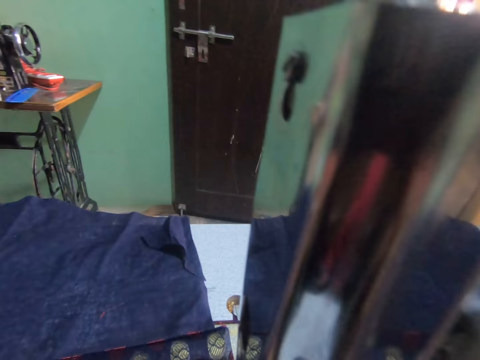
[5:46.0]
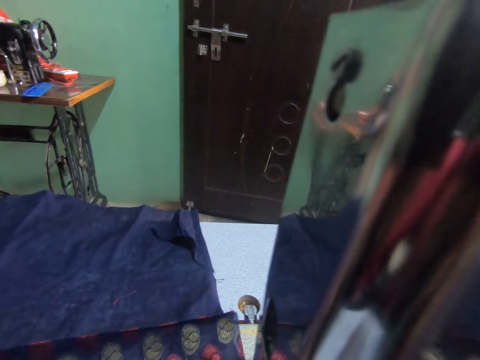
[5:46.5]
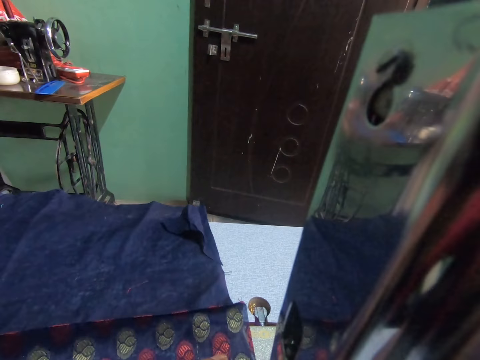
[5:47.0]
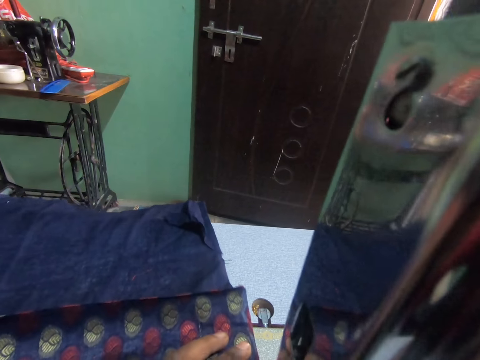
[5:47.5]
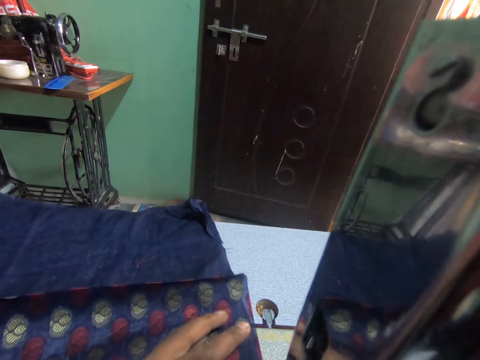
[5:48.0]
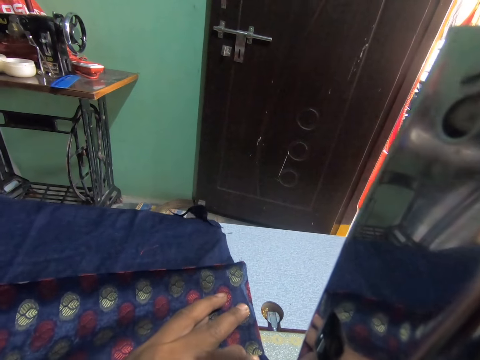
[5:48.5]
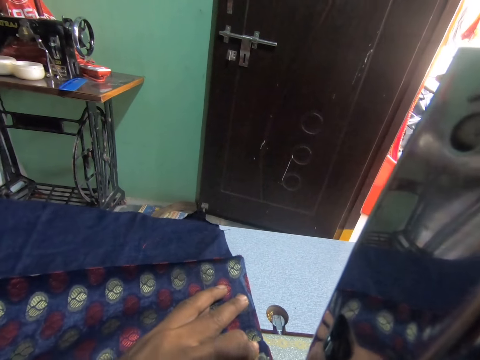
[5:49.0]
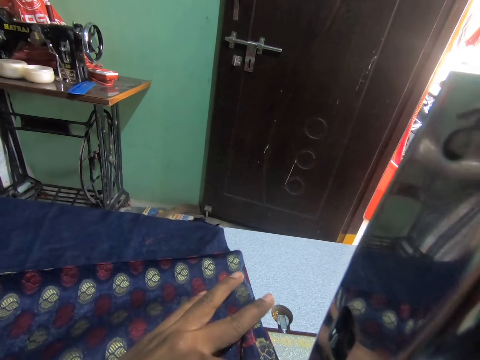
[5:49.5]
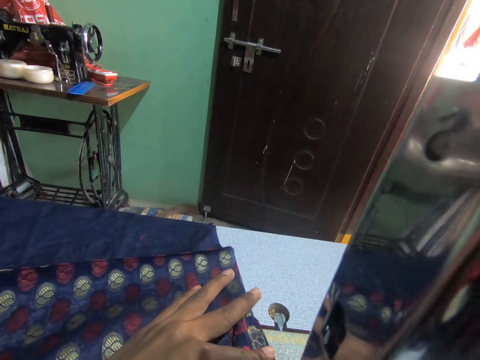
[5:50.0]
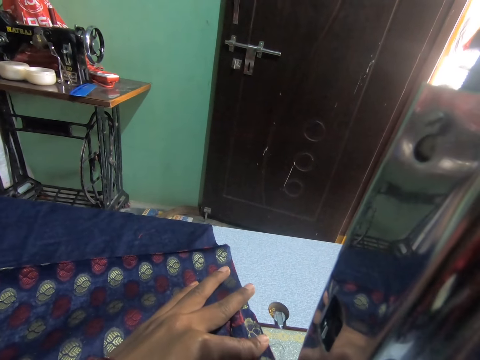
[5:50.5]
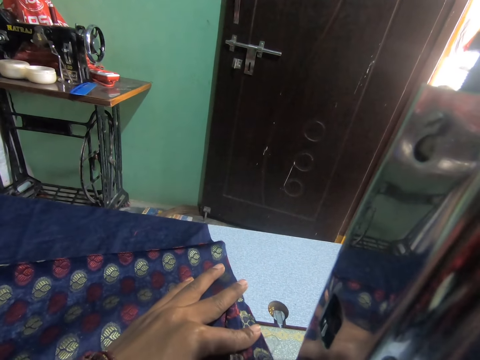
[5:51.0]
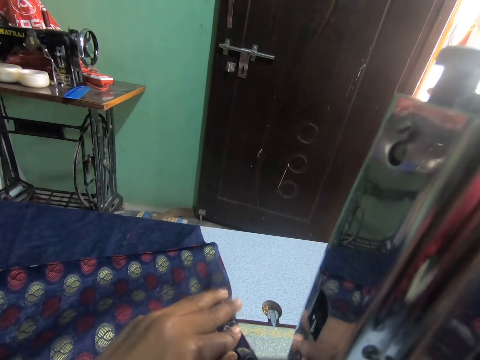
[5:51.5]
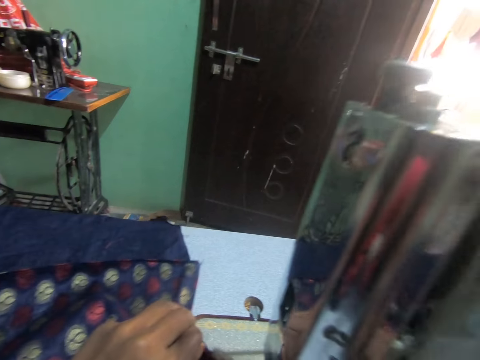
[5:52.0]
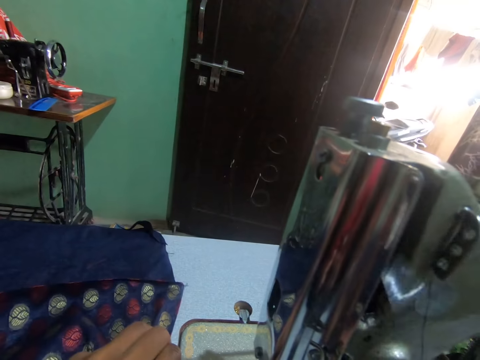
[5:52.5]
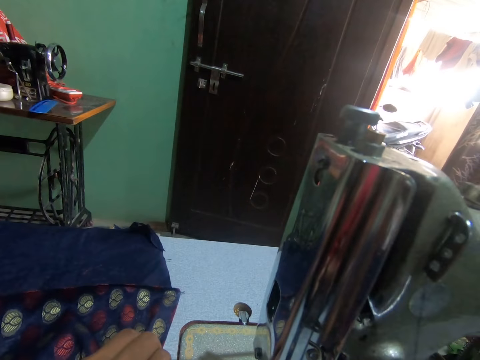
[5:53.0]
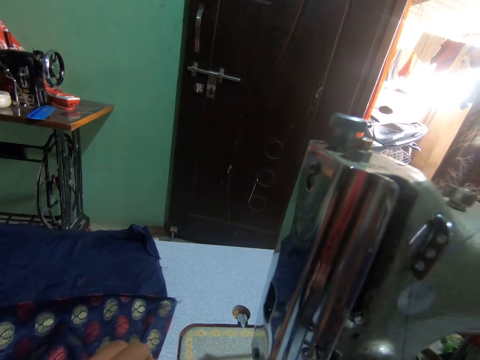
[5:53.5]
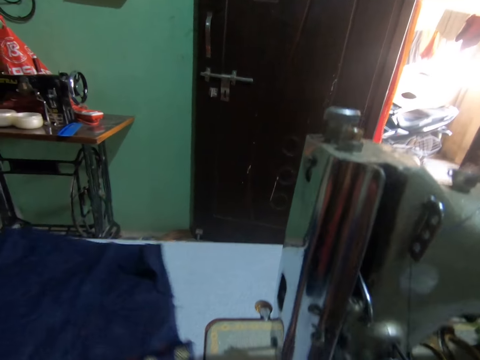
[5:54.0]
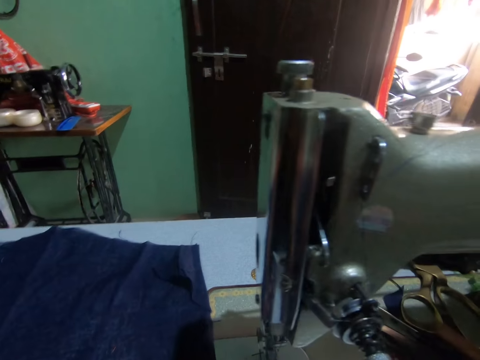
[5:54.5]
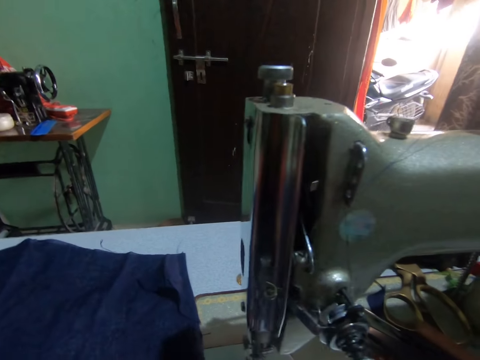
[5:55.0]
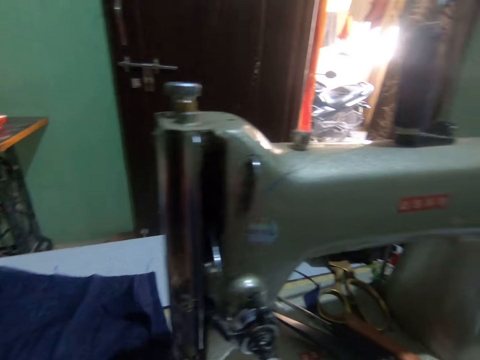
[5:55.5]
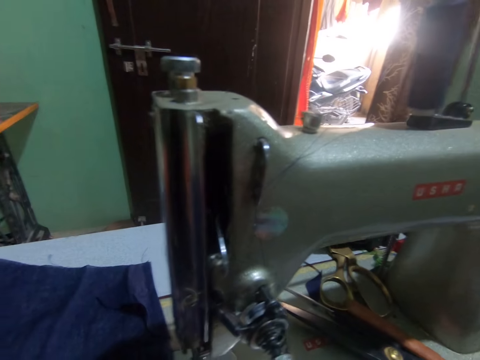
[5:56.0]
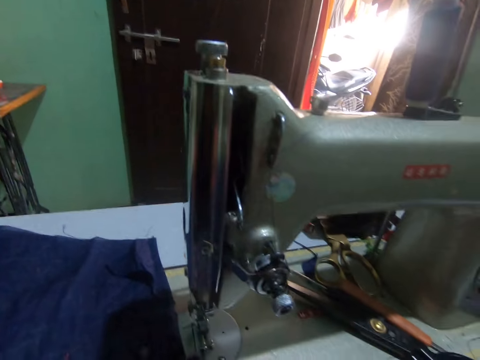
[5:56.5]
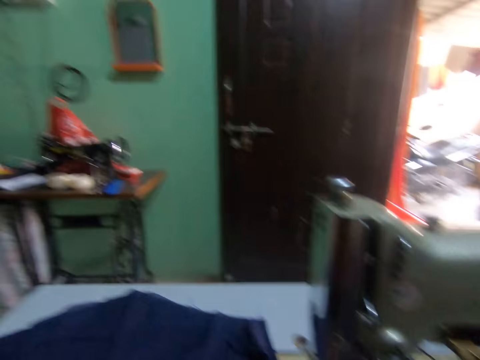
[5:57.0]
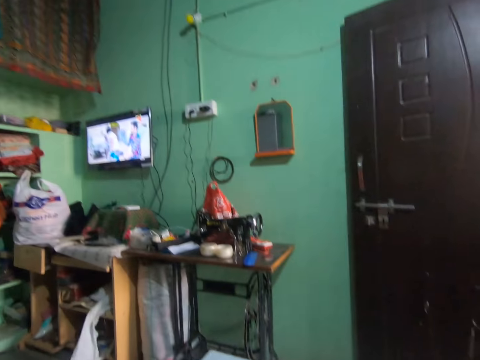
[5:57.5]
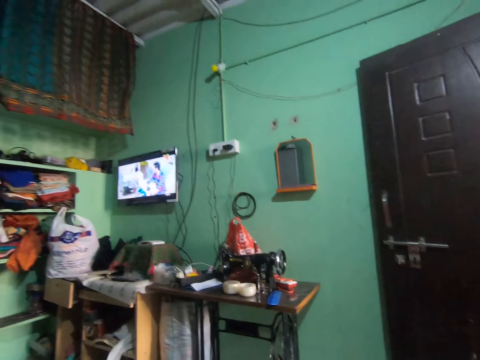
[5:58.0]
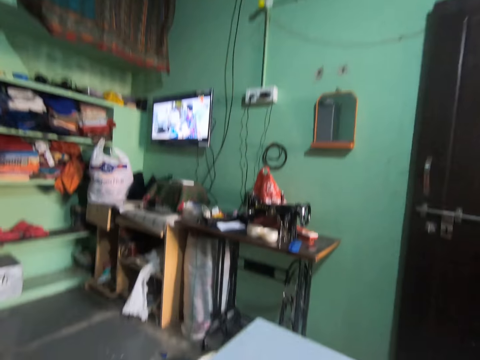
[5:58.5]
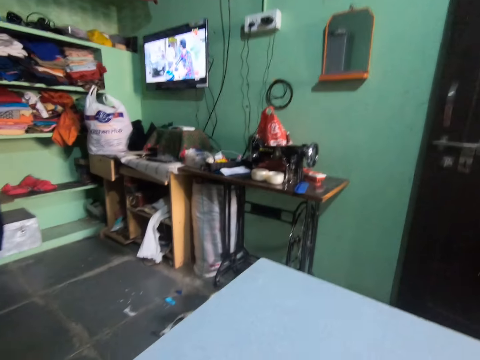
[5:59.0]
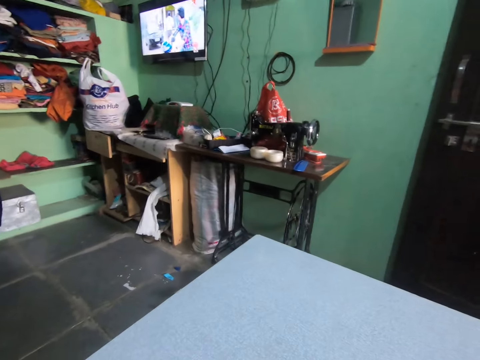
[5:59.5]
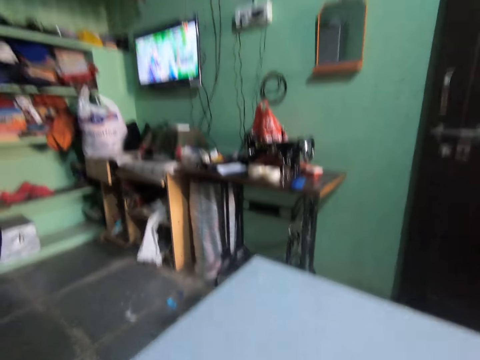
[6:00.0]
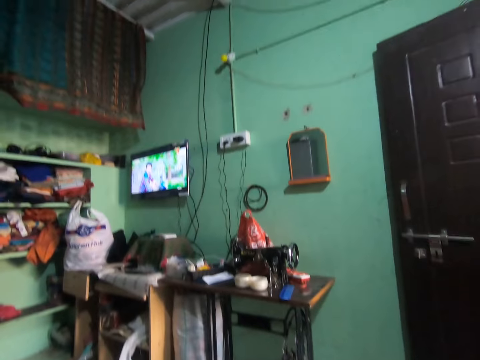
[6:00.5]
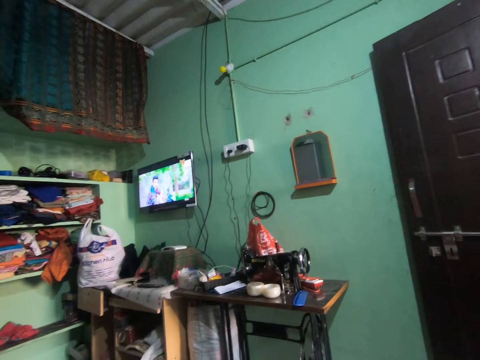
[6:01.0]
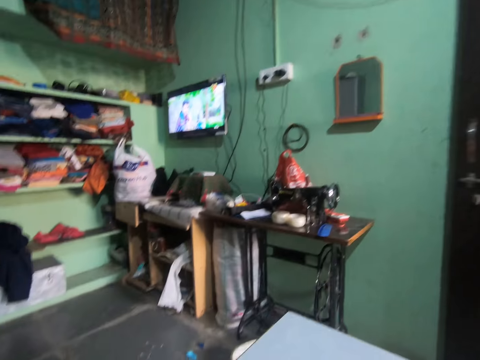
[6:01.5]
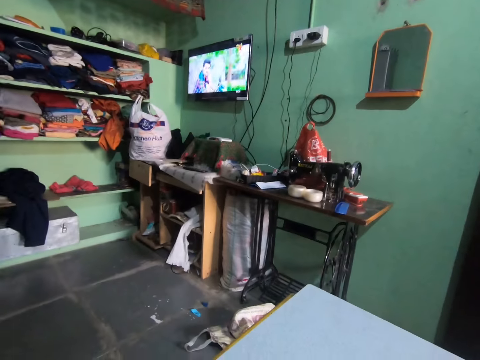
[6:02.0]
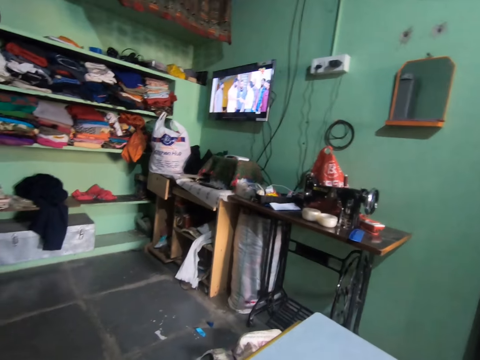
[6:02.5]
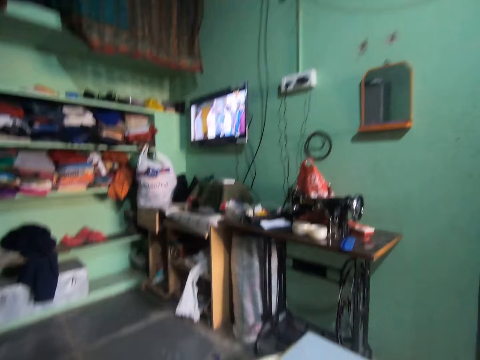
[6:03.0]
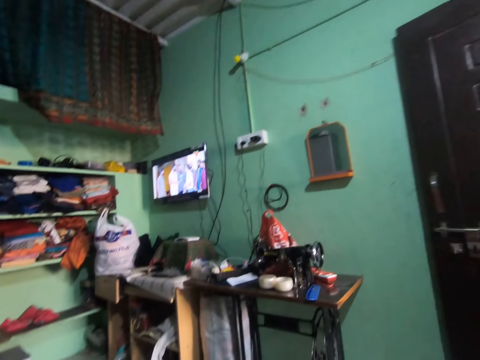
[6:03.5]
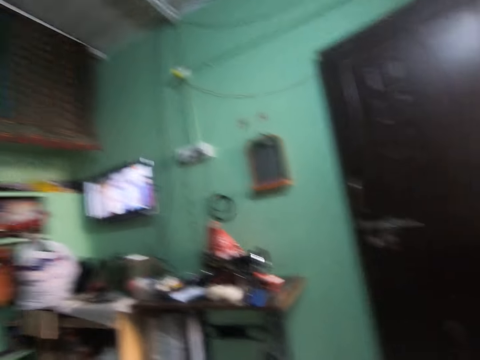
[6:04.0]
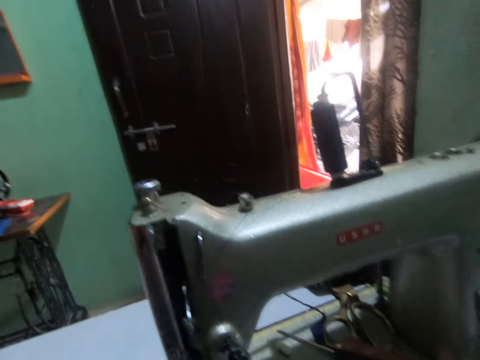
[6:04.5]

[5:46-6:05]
The camera wearer sews the dress with the sewing machine. They watch the television and look around.

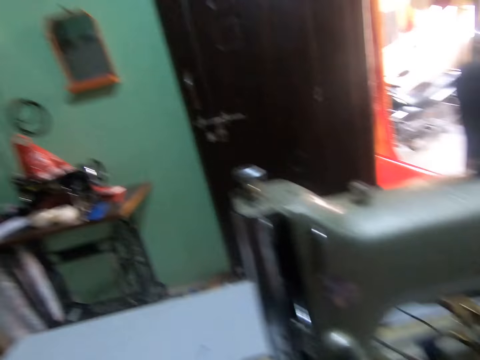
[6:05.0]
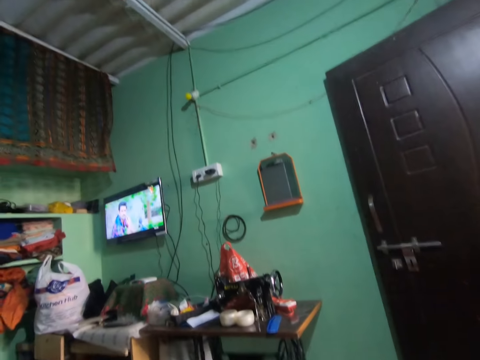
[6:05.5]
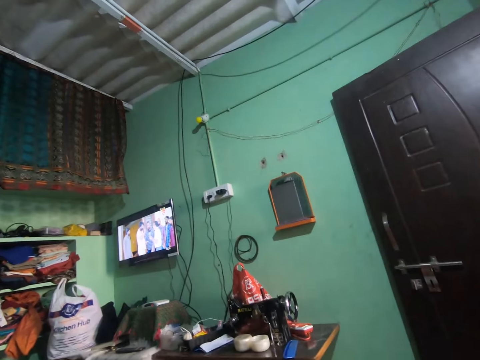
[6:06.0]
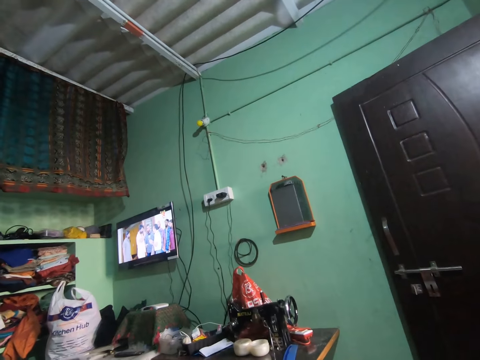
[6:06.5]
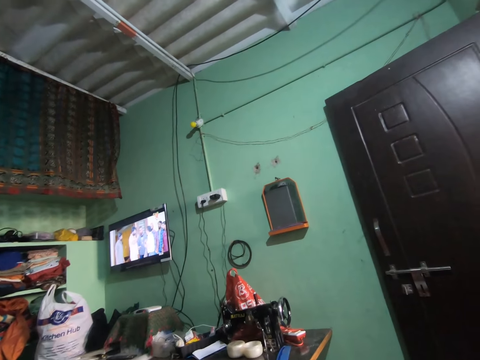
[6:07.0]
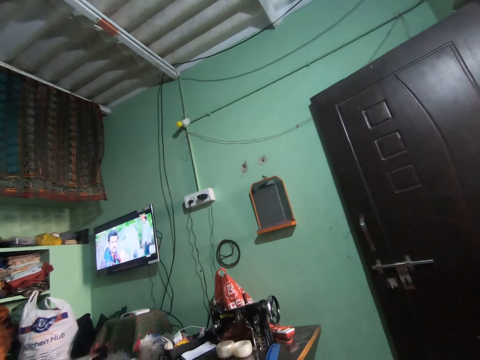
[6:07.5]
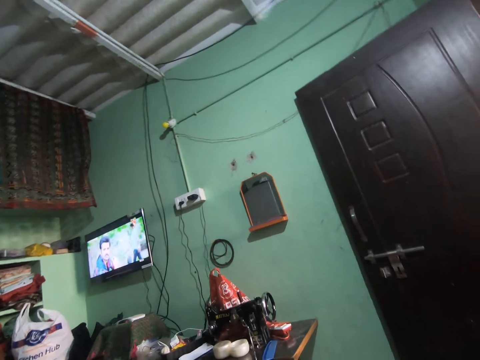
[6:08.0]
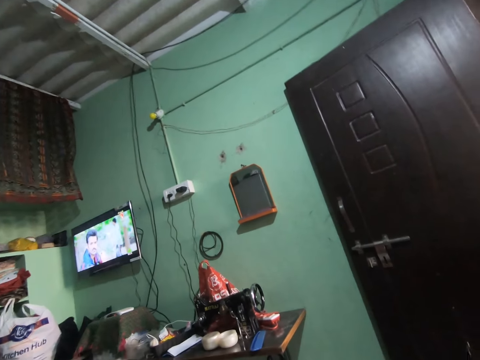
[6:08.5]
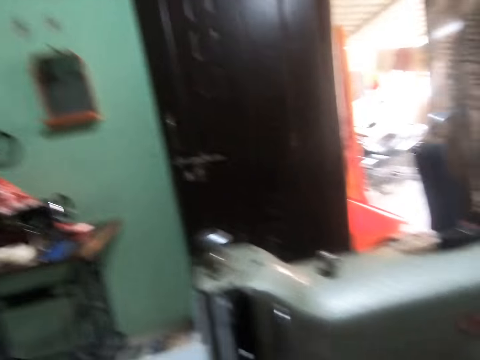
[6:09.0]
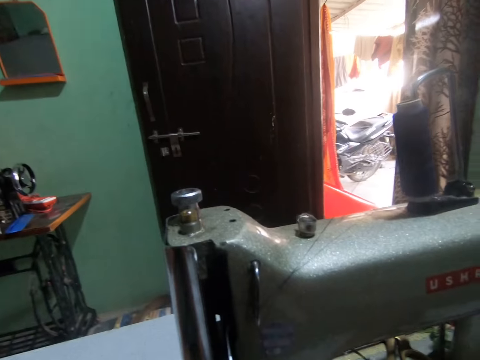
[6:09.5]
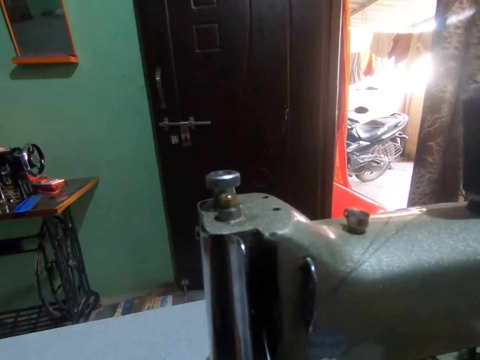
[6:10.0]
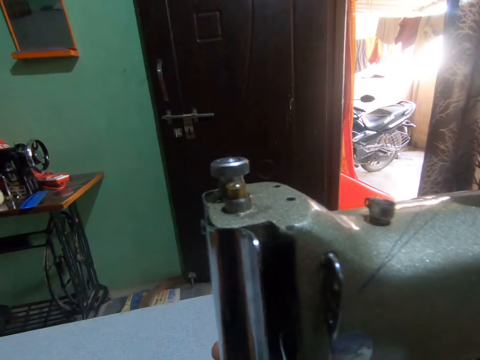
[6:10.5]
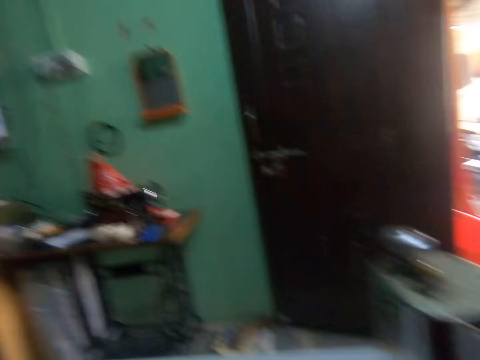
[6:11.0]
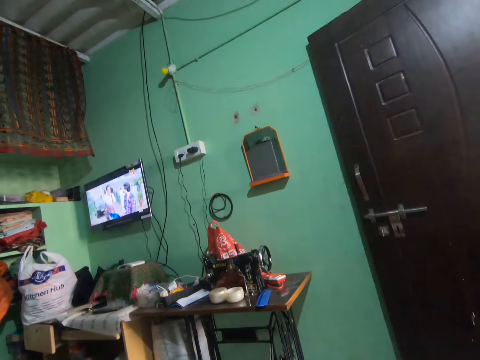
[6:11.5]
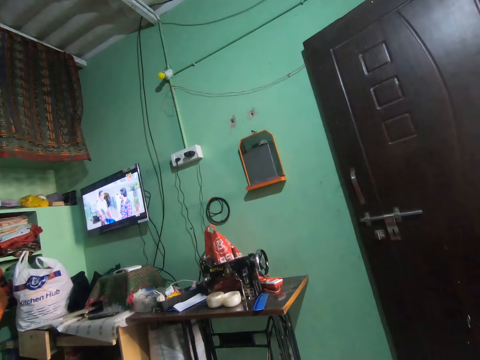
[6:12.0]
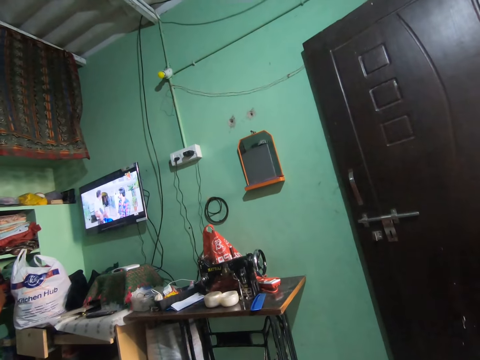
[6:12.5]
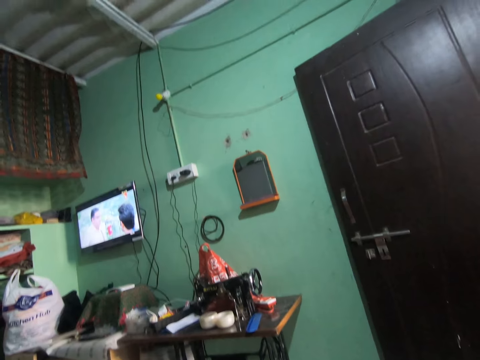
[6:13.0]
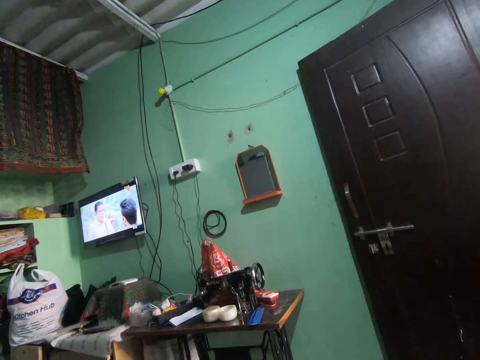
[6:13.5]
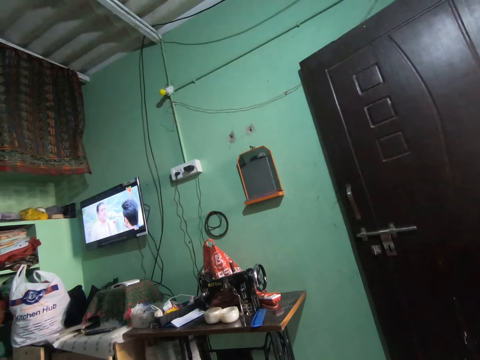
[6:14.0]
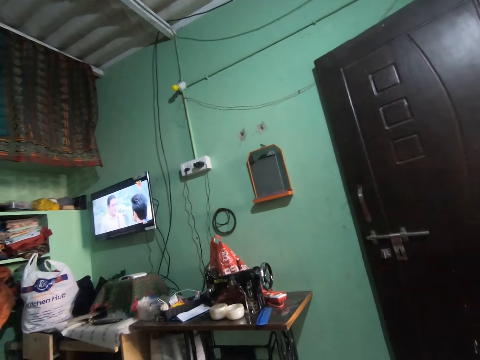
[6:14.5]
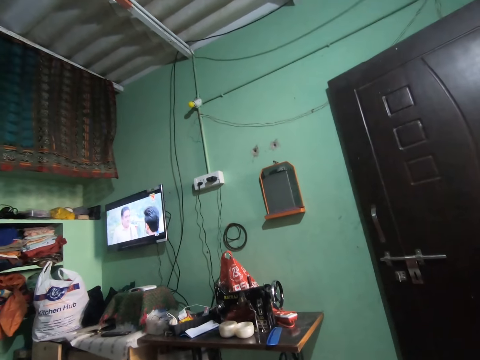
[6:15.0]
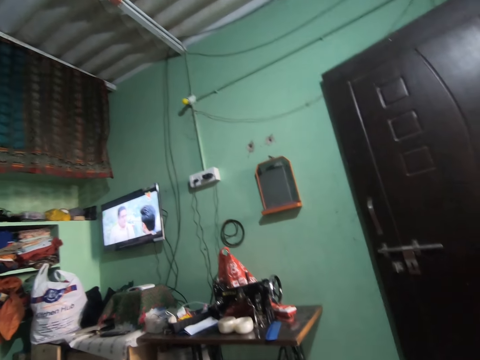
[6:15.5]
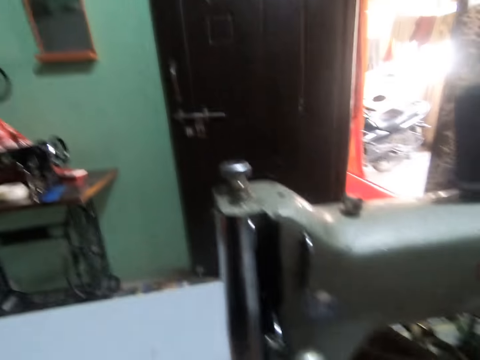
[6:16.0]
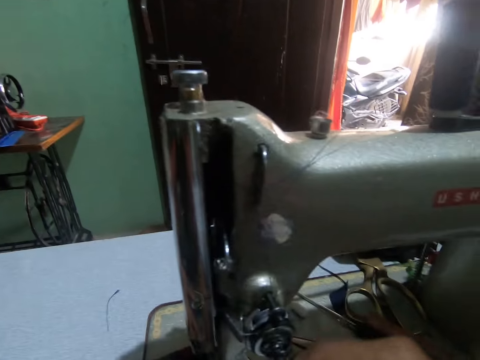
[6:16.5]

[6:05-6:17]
The camera wearer sews the dress with the sewing machine.
